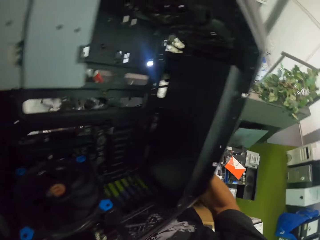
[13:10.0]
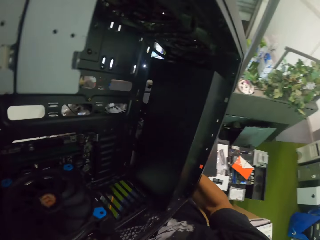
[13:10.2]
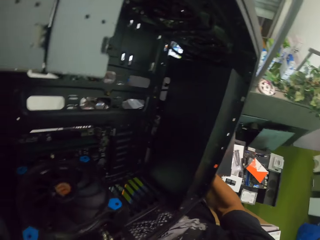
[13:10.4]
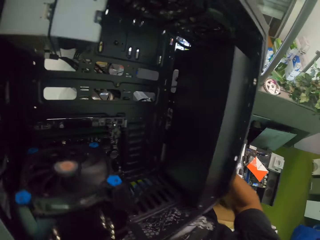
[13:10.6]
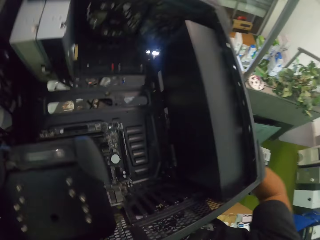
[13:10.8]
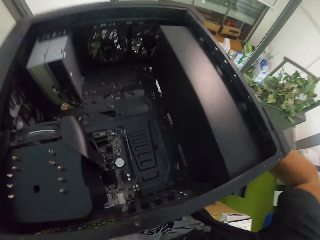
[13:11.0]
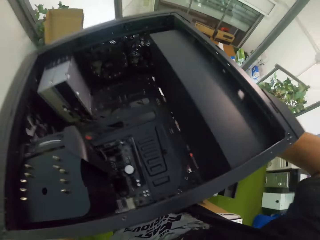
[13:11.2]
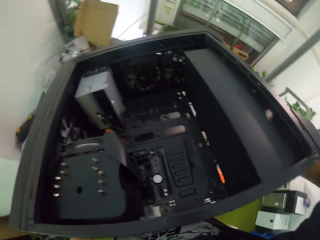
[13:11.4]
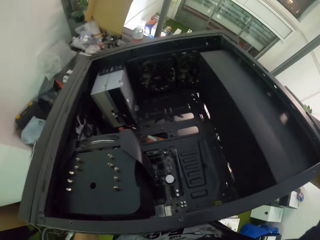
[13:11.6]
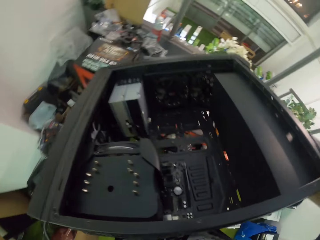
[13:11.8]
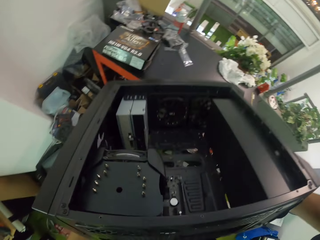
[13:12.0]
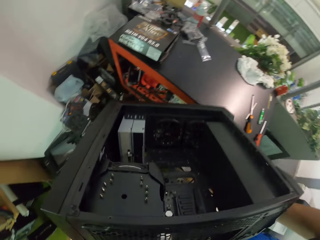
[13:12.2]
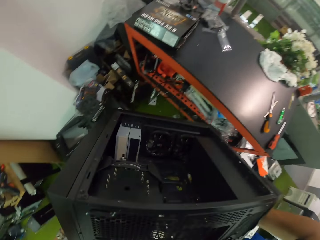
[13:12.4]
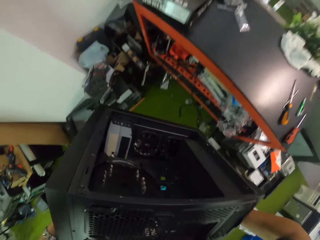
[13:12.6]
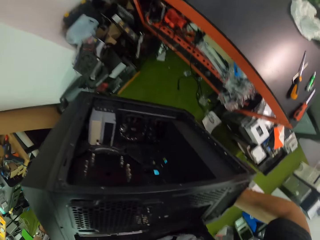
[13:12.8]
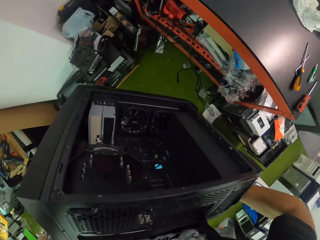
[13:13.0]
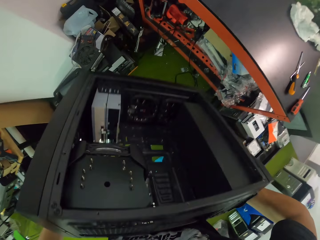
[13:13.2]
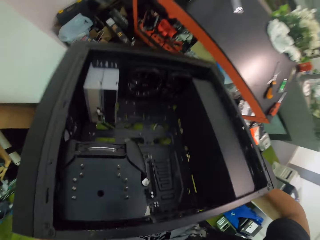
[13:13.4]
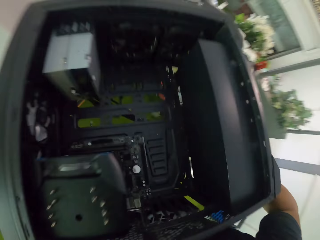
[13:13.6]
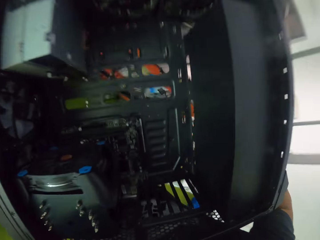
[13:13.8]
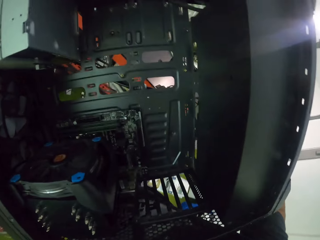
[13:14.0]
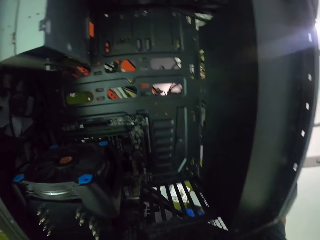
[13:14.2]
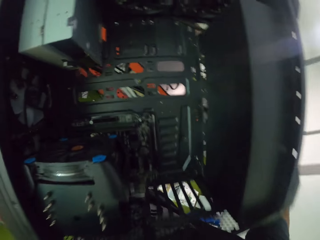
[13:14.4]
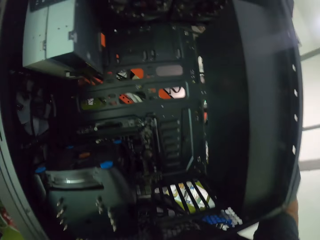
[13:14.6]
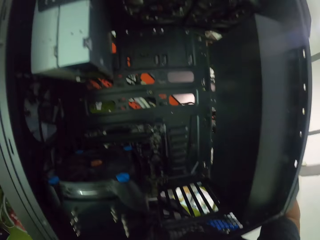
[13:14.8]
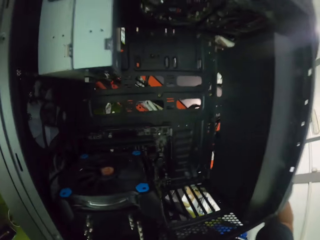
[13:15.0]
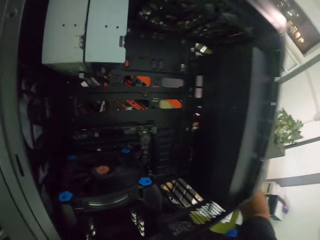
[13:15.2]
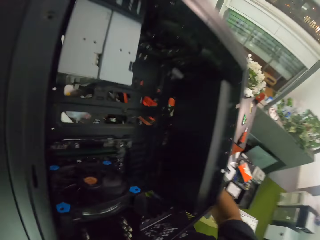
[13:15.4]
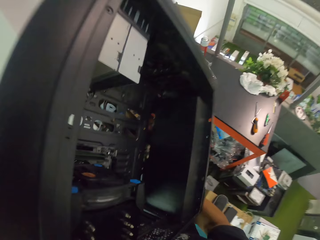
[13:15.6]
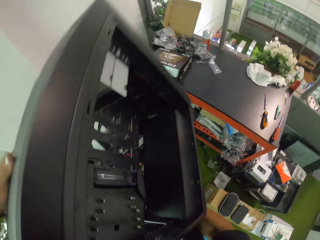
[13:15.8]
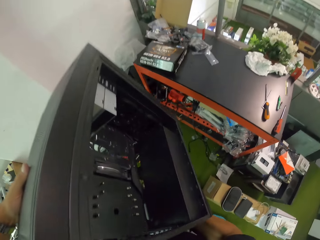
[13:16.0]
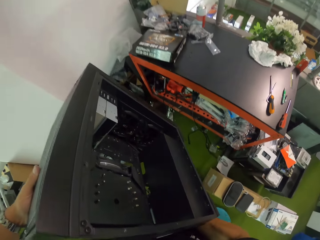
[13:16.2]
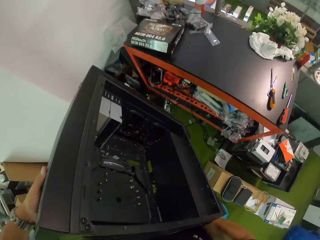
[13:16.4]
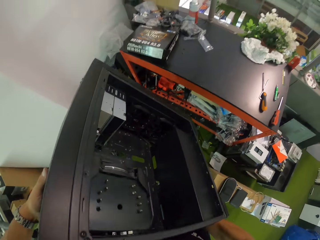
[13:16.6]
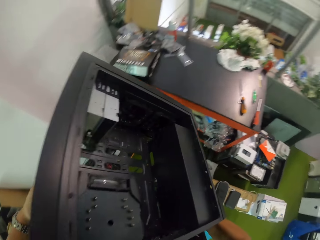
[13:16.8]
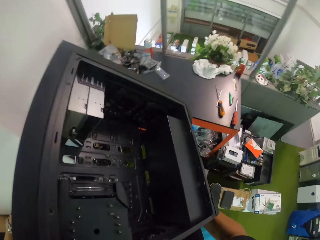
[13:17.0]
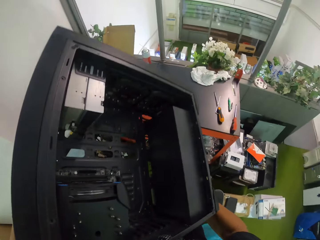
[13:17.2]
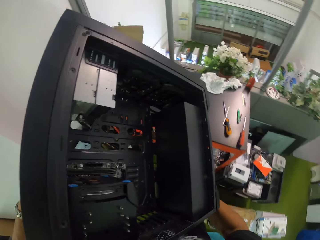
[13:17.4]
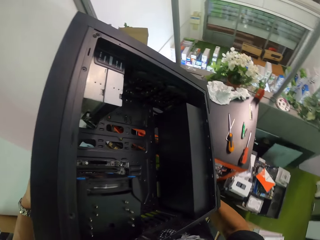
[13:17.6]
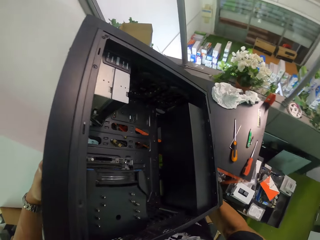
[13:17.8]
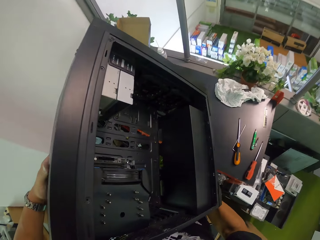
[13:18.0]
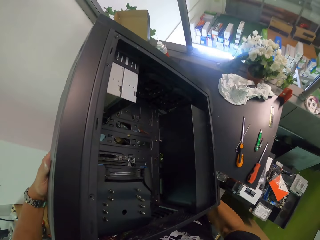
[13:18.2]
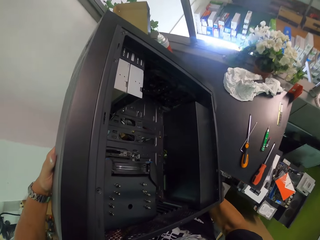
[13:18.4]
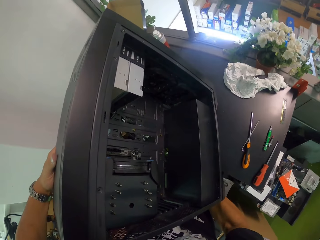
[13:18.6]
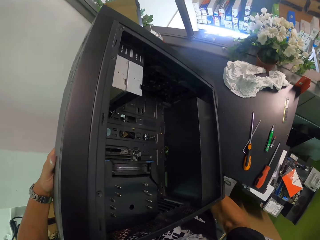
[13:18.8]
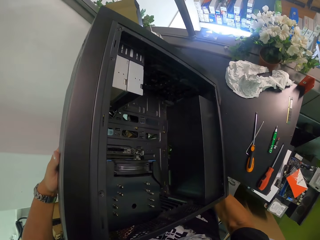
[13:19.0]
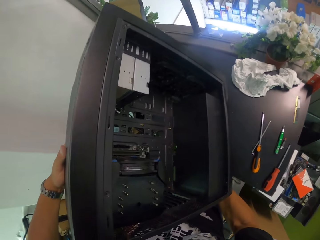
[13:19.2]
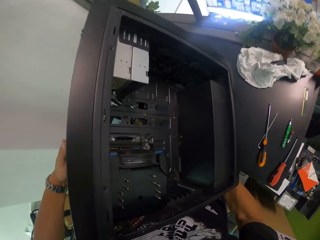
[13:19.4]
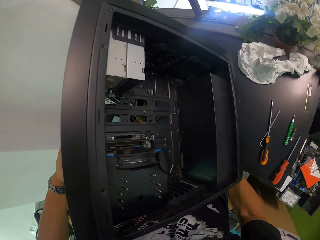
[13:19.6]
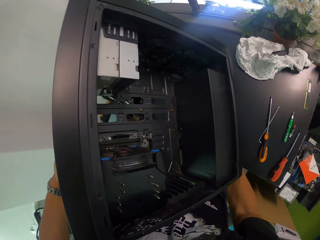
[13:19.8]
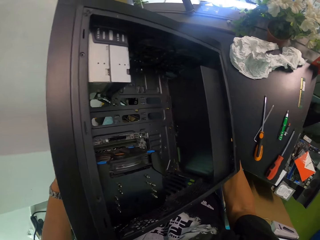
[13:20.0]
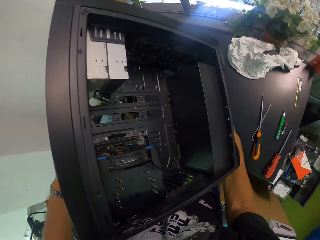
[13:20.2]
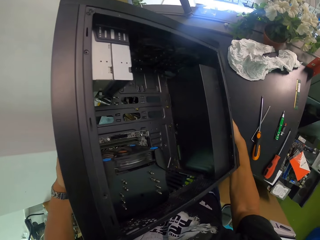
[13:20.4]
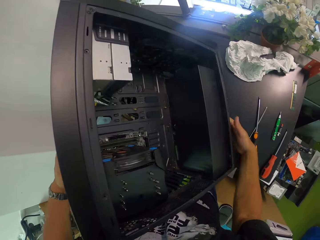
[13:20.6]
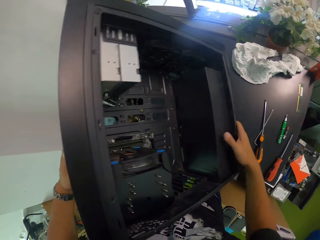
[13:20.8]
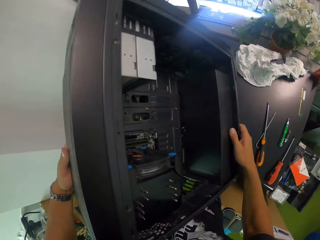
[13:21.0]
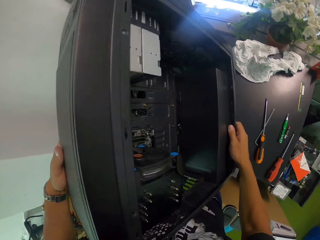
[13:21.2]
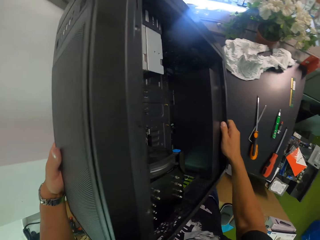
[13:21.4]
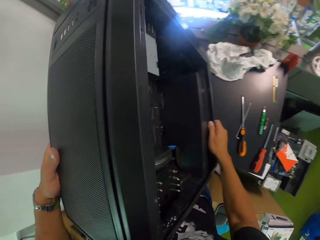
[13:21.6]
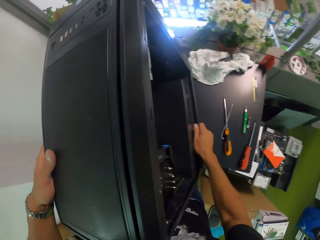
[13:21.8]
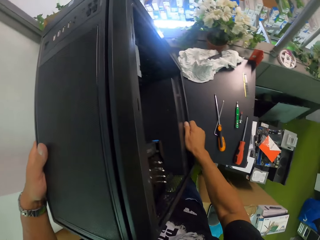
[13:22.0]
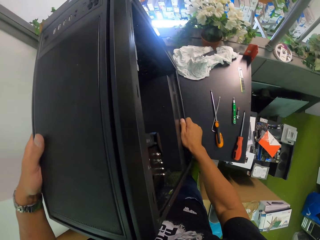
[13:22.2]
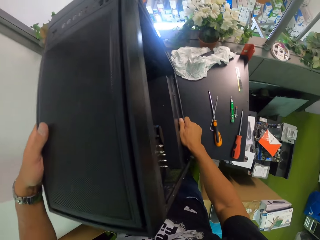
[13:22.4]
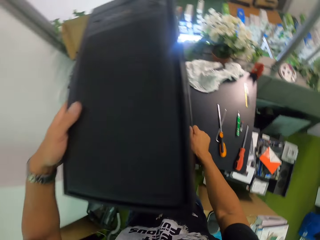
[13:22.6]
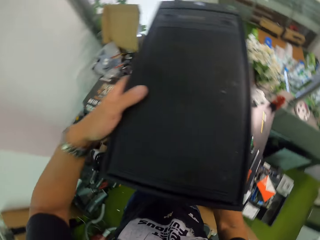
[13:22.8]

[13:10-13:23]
The camera wearer lifts something. They shake the computer case with both hands. They move the computer case around with both hands. They look at something. They place the computer case on the workbench with both hands.

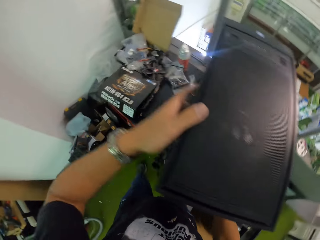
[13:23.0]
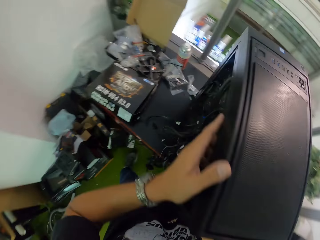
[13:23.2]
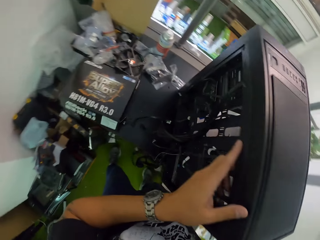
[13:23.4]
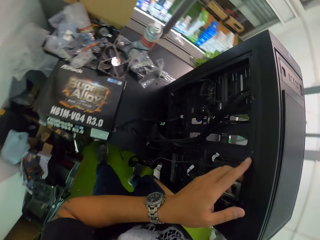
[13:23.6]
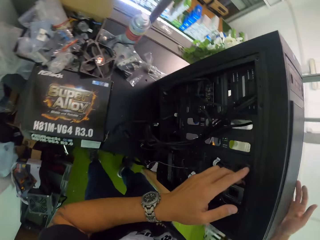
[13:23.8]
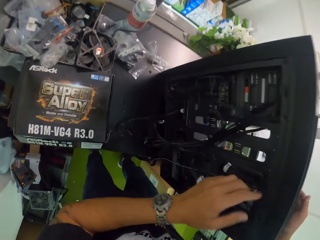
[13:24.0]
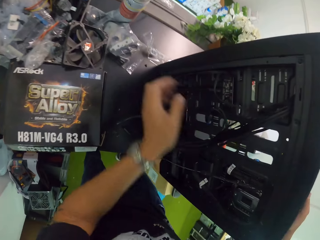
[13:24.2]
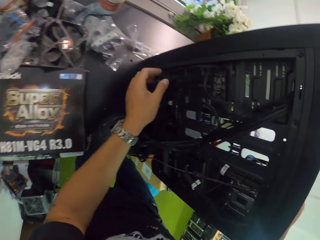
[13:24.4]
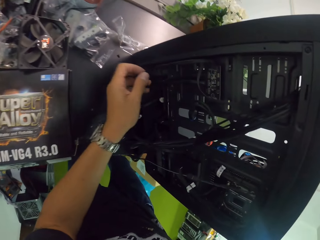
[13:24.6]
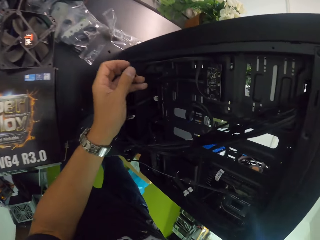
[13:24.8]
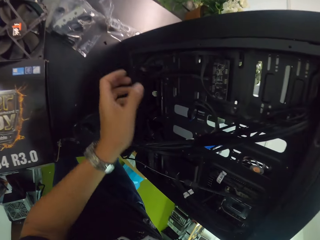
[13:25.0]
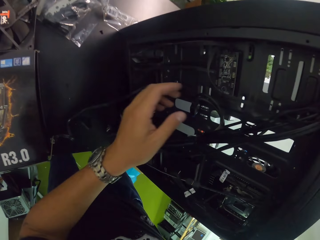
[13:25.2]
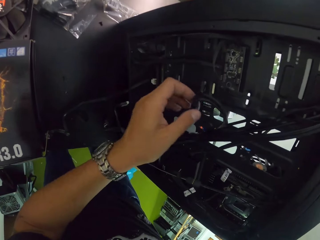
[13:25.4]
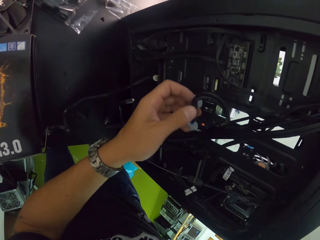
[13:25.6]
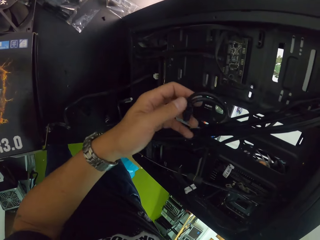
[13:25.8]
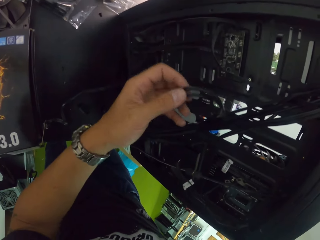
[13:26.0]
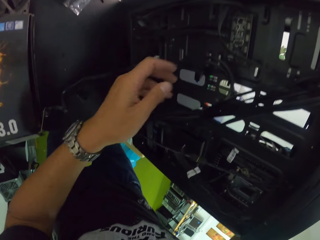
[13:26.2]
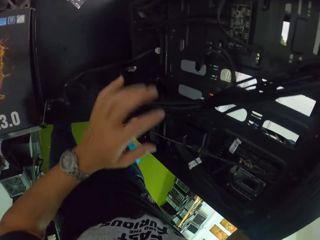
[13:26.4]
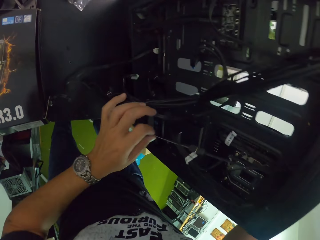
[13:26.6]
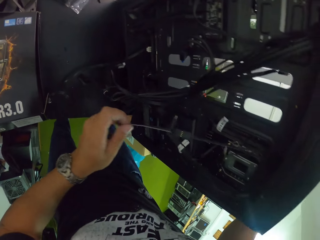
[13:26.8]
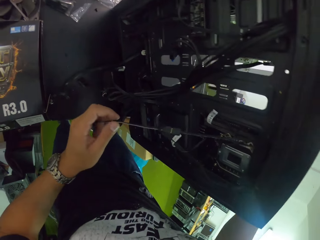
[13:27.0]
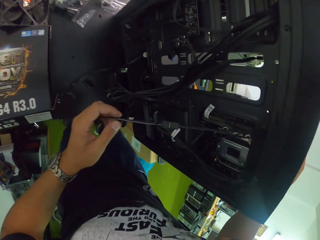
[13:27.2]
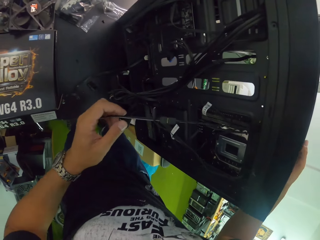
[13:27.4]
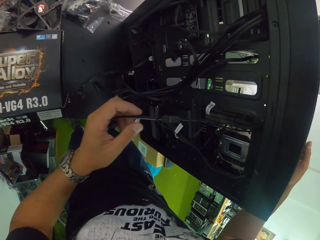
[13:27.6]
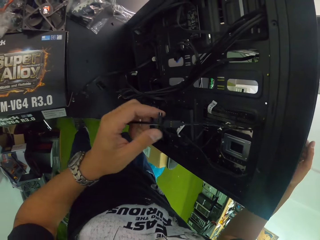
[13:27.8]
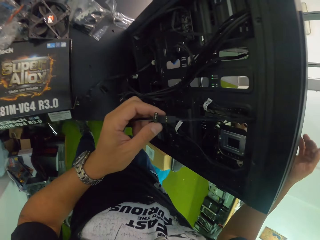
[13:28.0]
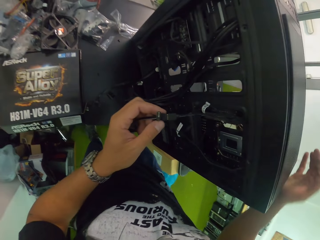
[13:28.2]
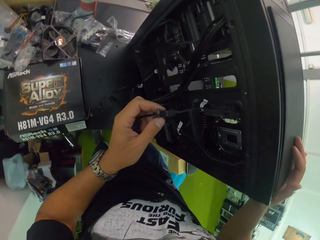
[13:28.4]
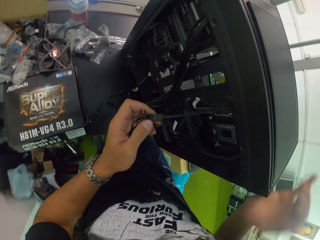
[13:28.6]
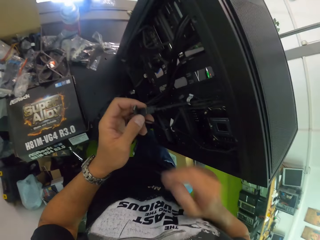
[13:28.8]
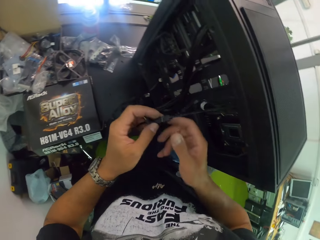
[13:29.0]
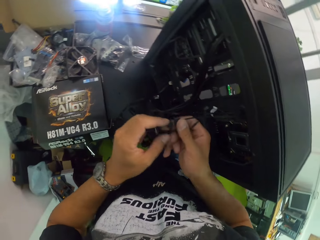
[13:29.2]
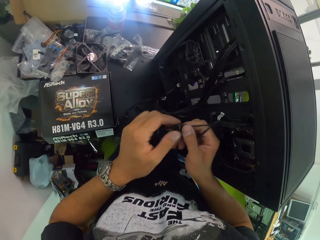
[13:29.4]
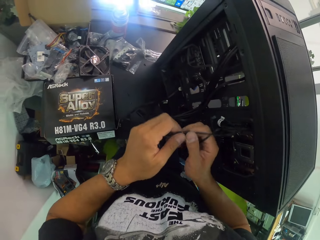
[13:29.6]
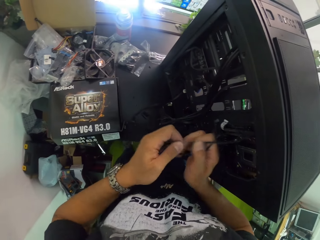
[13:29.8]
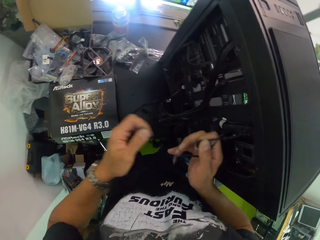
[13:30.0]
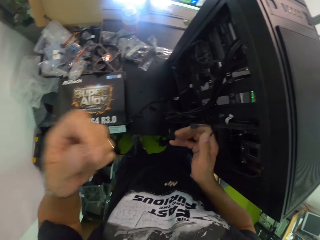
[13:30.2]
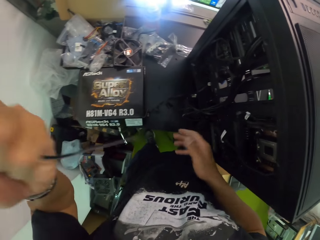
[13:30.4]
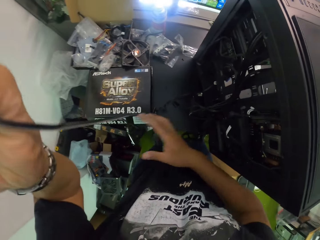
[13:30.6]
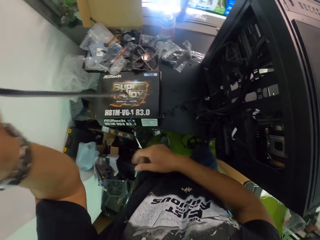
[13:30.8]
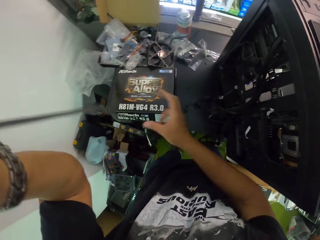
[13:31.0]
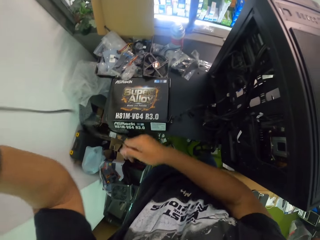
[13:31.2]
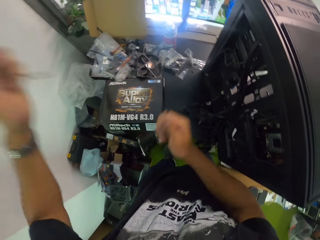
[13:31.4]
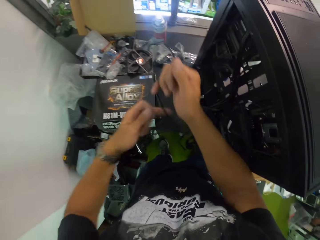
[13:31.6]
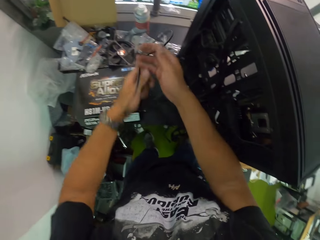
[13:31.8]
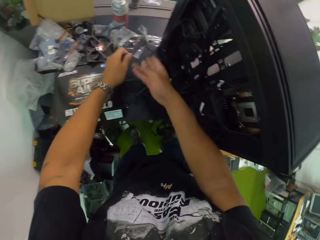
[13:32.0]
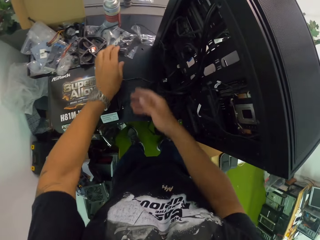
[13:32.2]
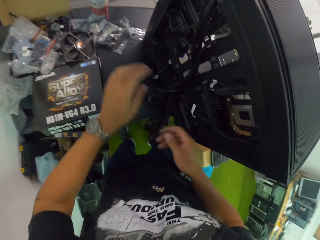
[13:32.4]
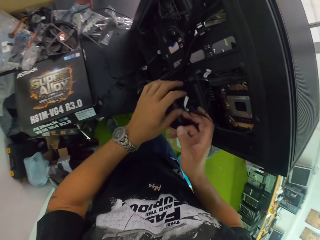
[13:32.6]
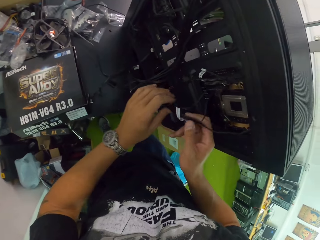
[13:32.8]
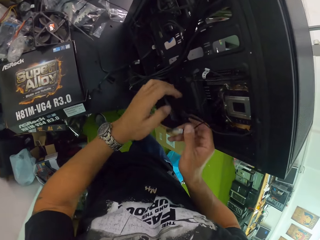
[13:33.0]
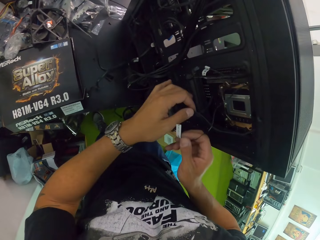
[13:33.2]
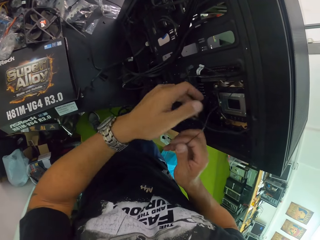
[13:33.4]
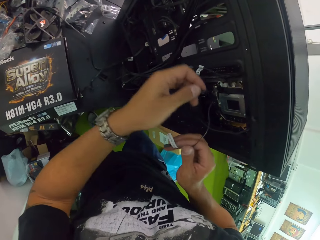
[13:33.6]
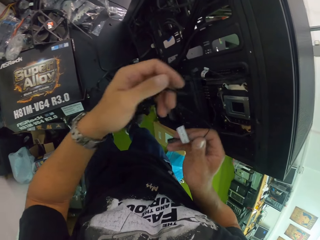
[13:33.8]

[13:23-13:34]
The camera wearer touches the black cables at the back of the computer case with his left hand. He detaches a part of a black cable at the back of the computer case with both hands. He rolls the black cable with both hands. He drops the black cable on the workbench with both hands. He examines the black cables at the back of the computer case with both hands.
